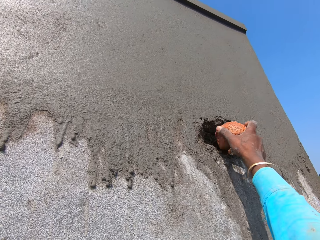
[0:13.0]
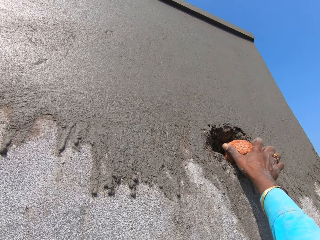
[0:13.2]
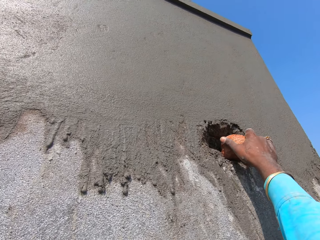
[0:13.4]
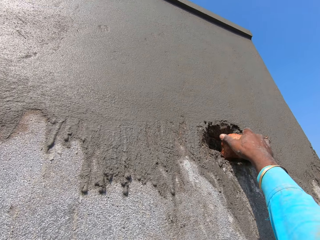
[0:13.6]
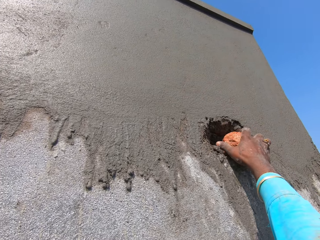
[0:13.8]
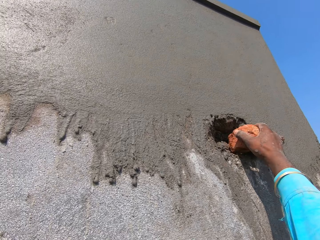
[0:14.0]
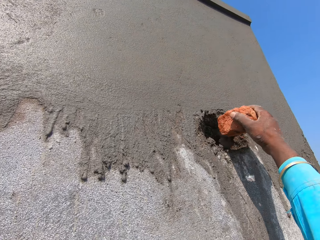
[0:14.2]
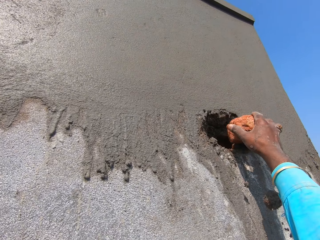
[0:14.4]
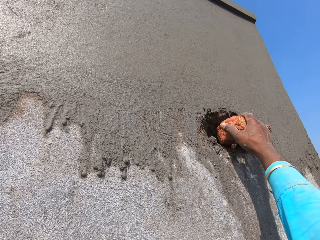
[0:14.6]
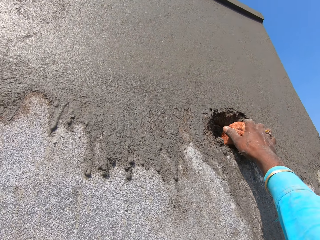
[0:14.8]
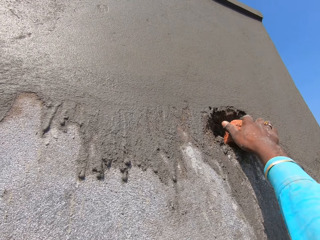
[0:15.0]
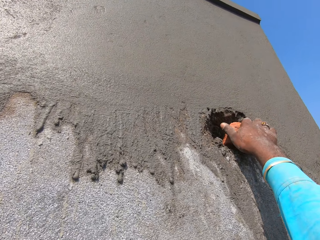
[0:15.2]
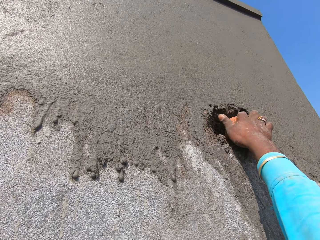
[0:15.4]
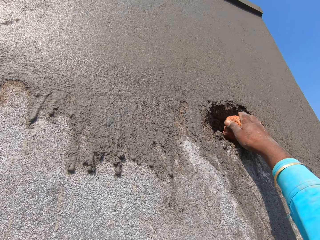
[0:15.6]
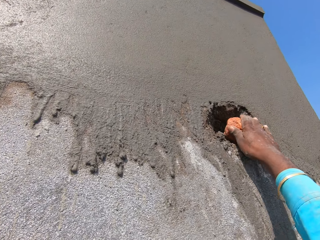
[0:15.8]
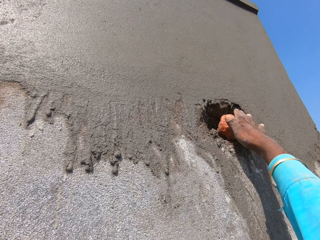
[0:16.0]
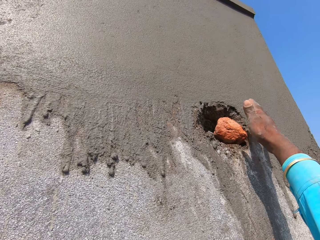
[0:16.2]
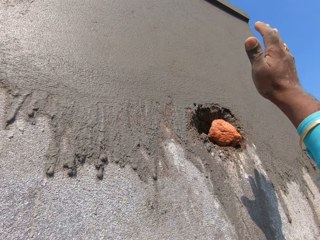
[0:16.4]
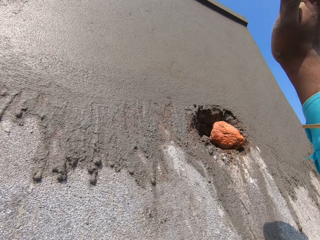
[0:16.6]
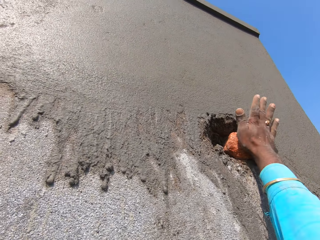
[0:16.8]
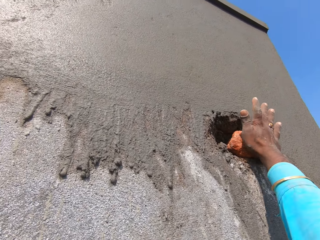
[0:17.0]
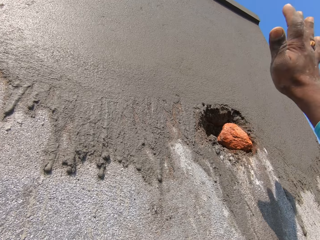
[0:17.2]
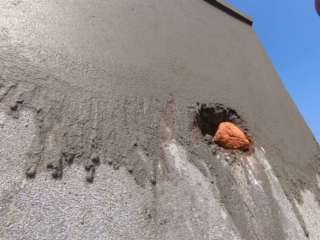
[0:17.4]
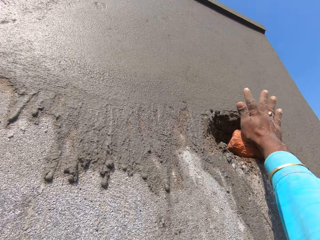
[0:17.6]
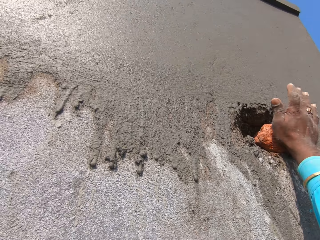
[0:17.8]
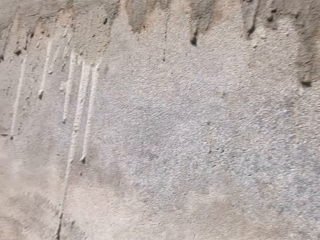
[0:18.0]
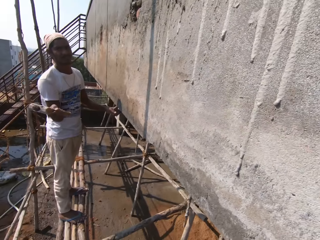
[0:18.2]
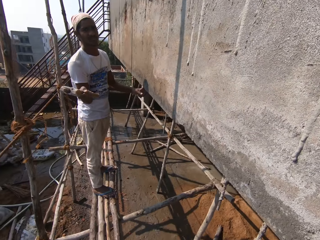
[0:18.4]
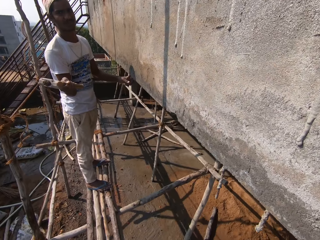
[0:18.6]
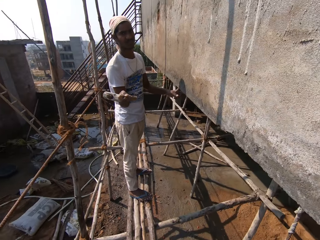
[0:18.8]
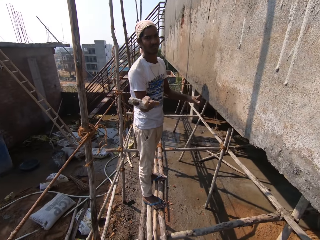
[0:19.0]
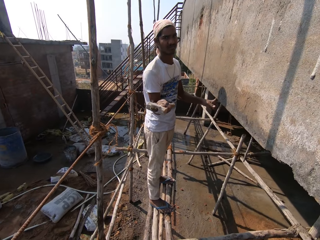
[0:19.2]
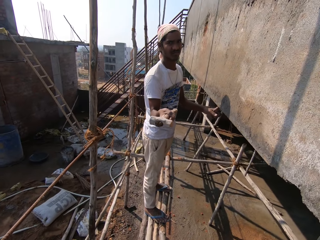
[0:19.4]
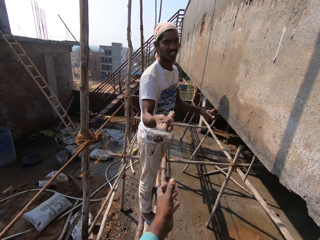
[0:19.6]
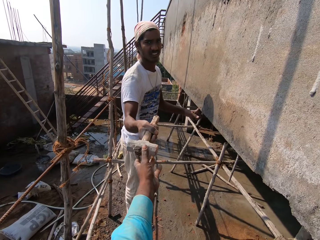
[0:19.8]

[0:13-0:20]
The camera wearer puts the stone in a hole on the wall with his right hand. He hits the stone in the hole on the wall with his right hand.

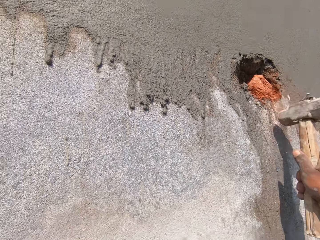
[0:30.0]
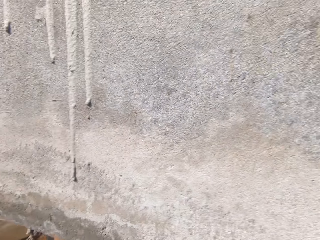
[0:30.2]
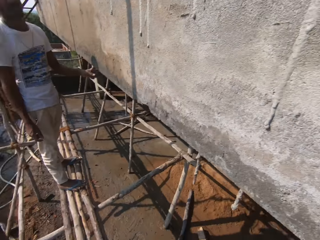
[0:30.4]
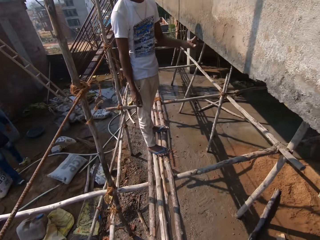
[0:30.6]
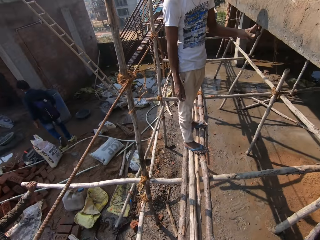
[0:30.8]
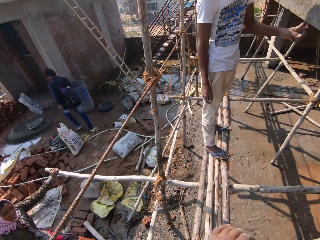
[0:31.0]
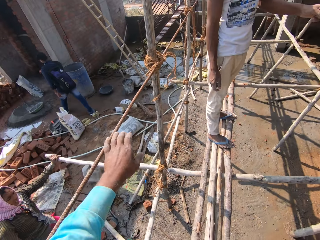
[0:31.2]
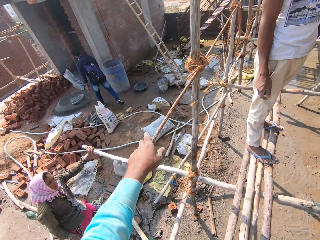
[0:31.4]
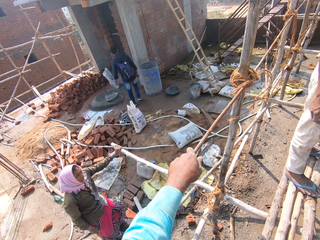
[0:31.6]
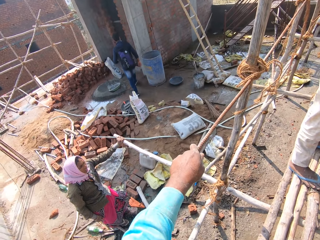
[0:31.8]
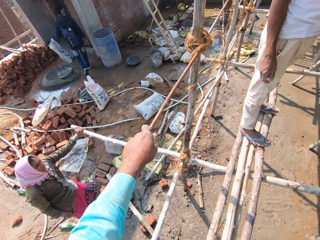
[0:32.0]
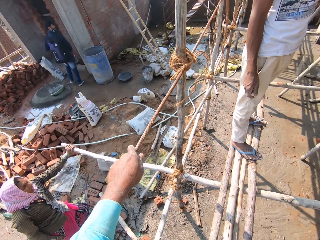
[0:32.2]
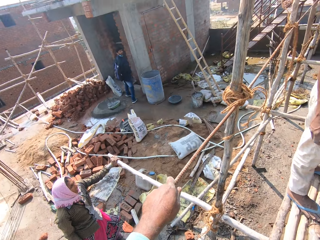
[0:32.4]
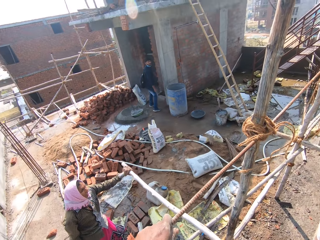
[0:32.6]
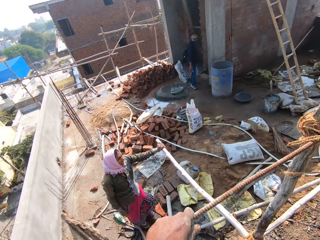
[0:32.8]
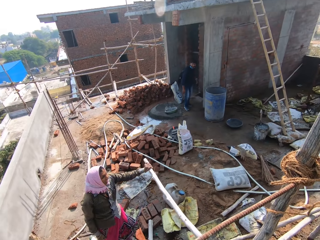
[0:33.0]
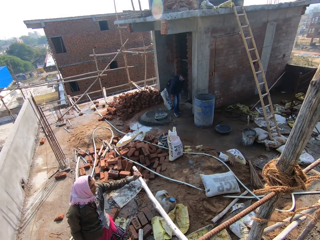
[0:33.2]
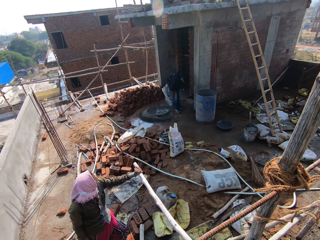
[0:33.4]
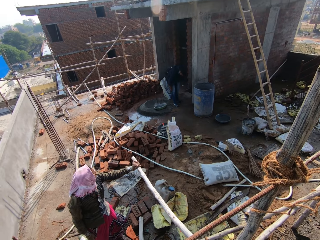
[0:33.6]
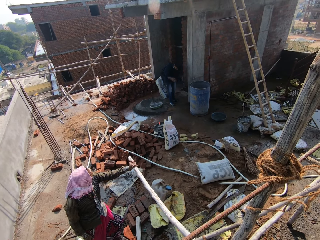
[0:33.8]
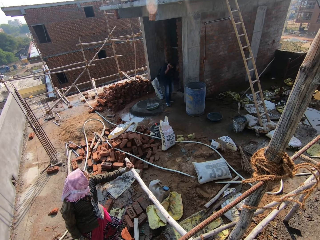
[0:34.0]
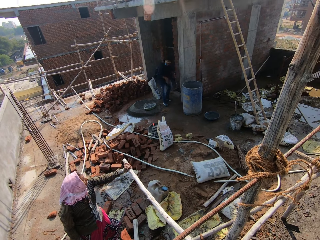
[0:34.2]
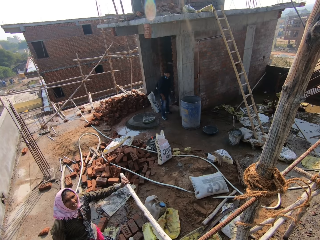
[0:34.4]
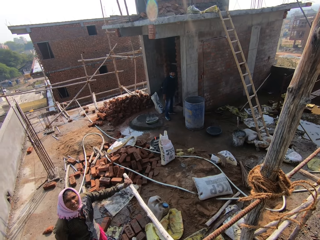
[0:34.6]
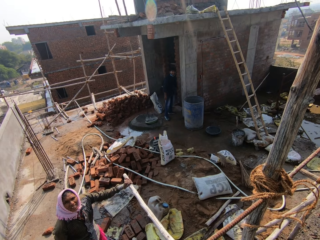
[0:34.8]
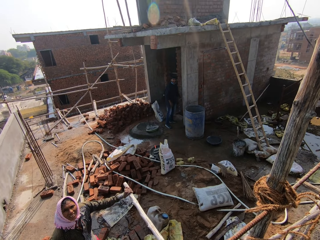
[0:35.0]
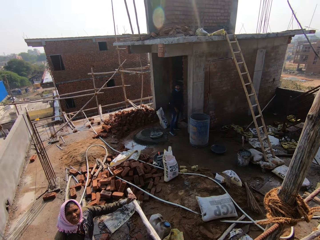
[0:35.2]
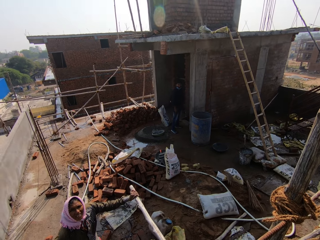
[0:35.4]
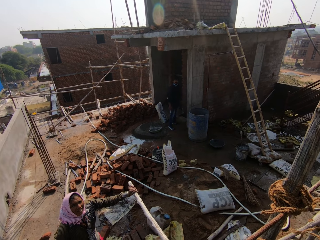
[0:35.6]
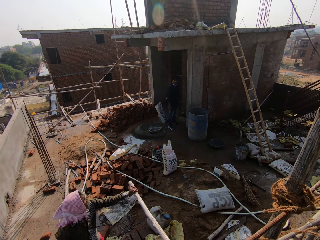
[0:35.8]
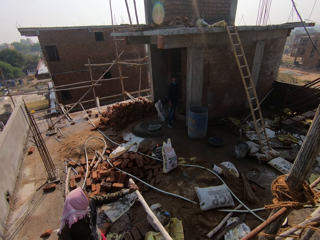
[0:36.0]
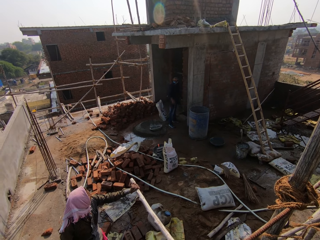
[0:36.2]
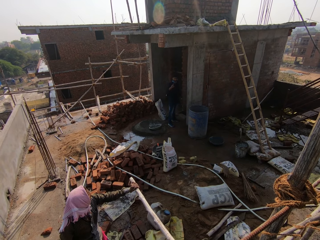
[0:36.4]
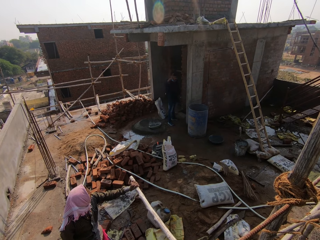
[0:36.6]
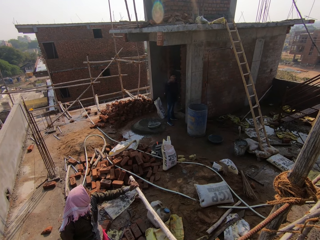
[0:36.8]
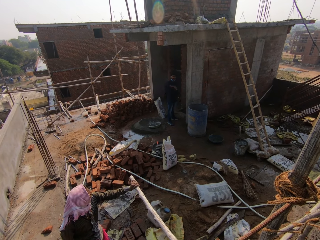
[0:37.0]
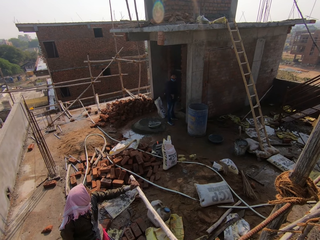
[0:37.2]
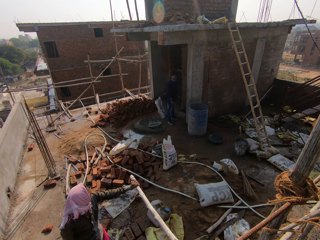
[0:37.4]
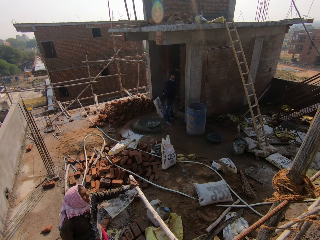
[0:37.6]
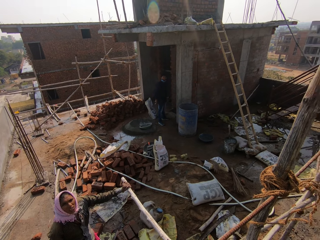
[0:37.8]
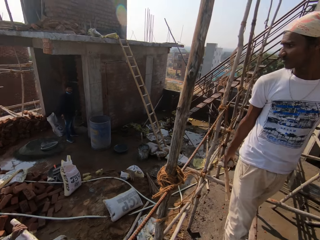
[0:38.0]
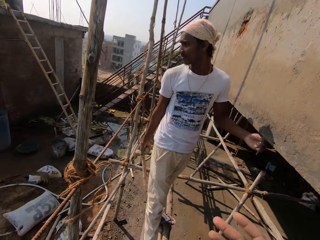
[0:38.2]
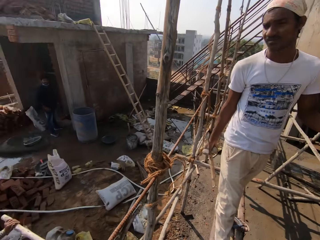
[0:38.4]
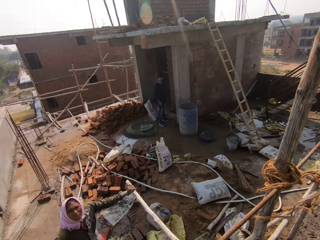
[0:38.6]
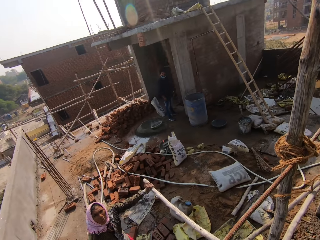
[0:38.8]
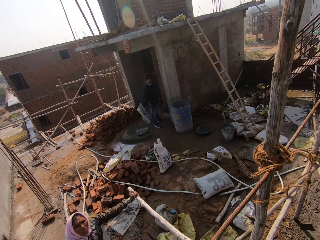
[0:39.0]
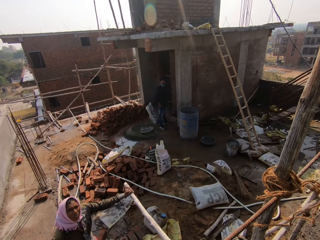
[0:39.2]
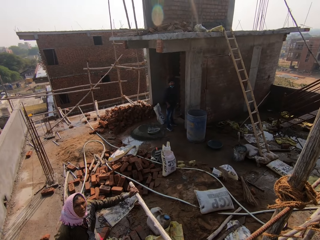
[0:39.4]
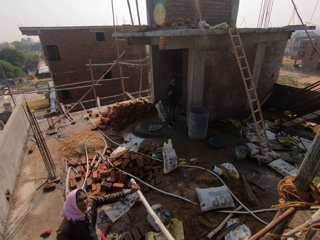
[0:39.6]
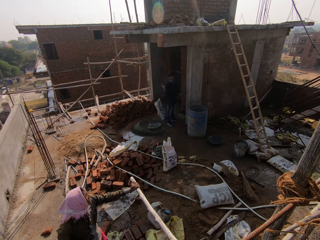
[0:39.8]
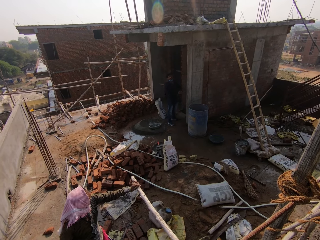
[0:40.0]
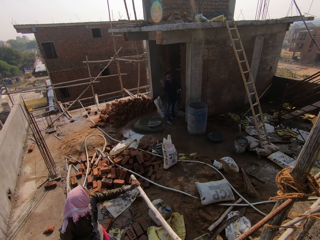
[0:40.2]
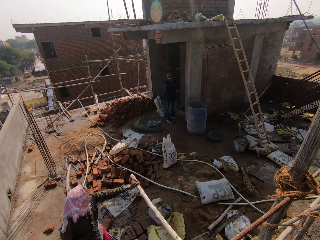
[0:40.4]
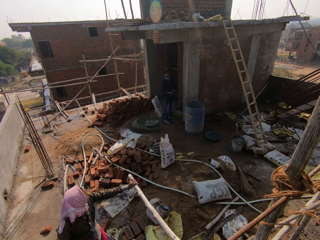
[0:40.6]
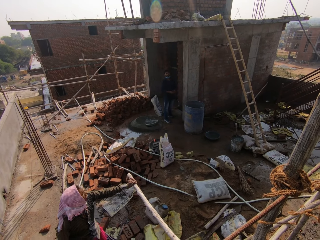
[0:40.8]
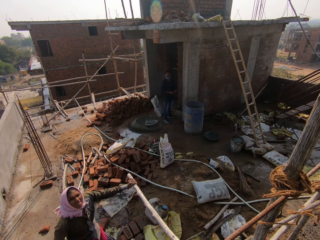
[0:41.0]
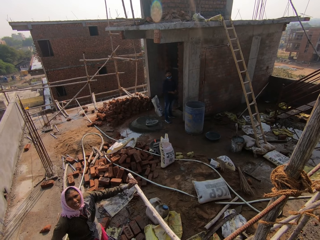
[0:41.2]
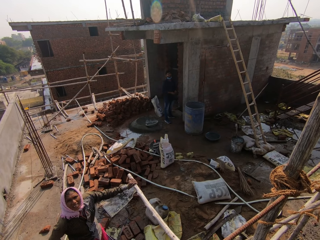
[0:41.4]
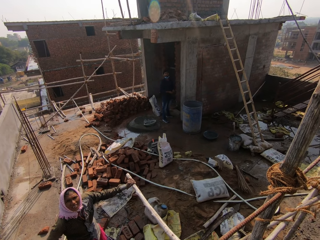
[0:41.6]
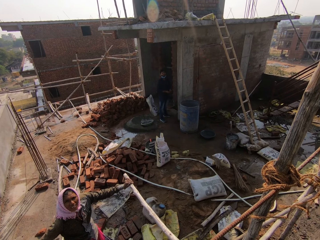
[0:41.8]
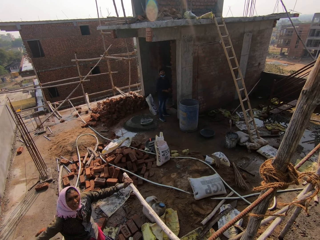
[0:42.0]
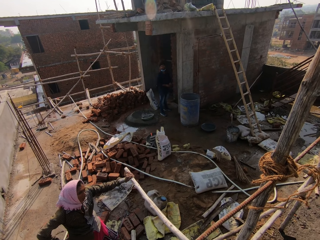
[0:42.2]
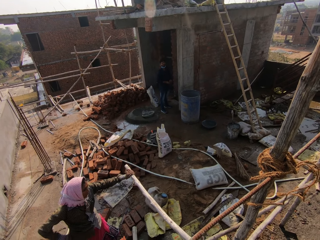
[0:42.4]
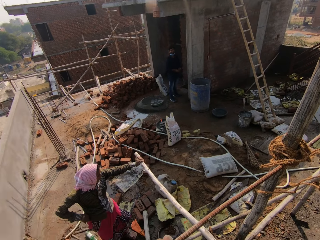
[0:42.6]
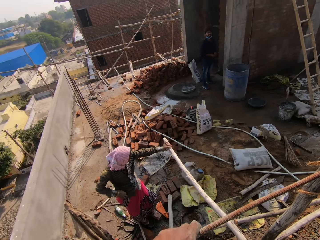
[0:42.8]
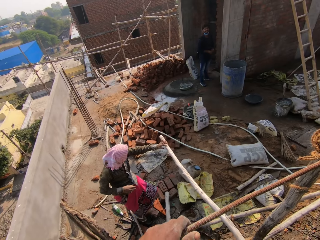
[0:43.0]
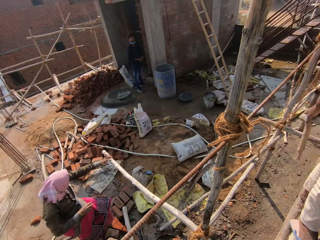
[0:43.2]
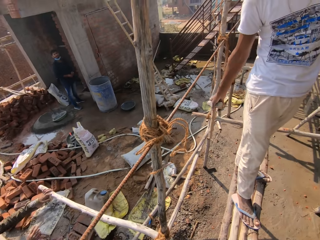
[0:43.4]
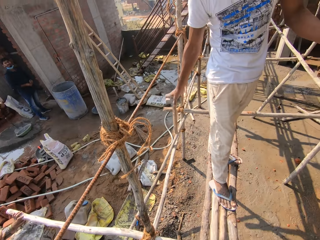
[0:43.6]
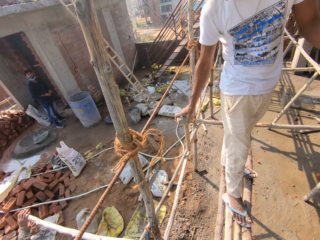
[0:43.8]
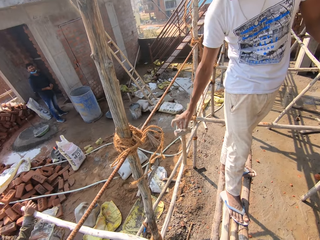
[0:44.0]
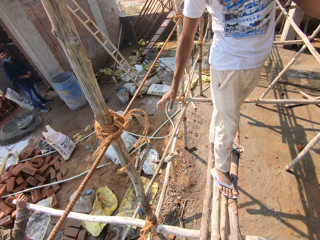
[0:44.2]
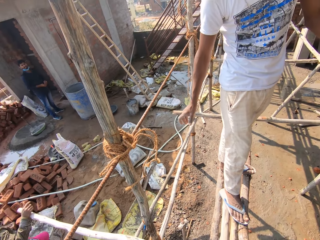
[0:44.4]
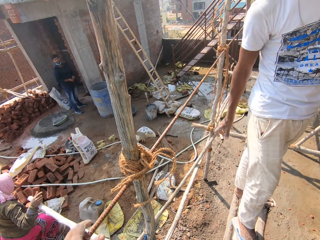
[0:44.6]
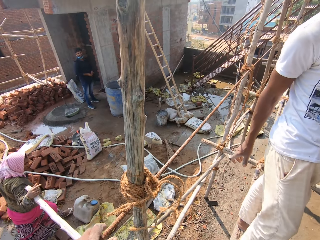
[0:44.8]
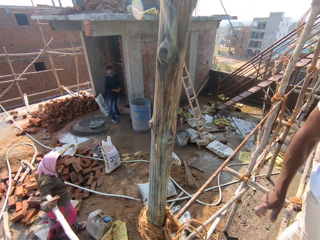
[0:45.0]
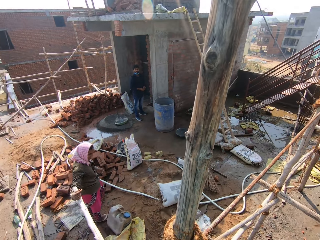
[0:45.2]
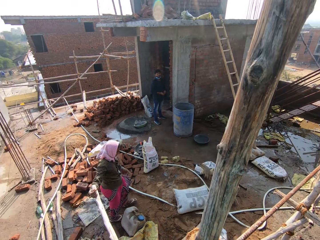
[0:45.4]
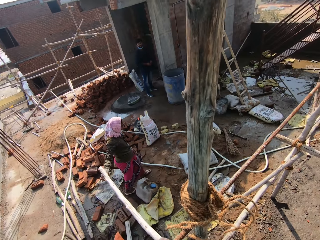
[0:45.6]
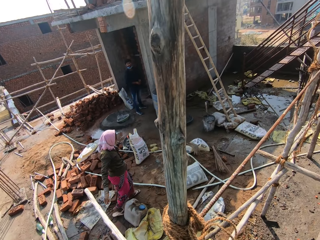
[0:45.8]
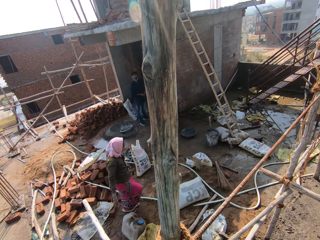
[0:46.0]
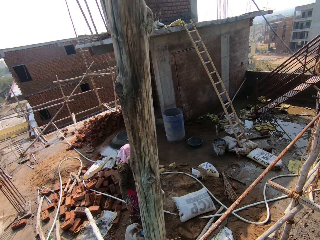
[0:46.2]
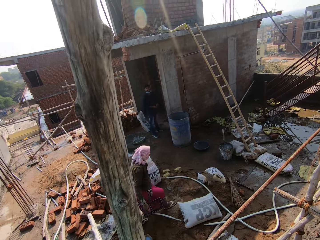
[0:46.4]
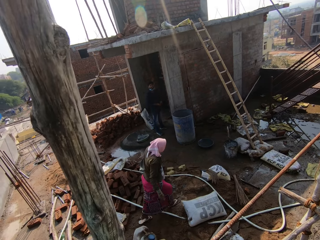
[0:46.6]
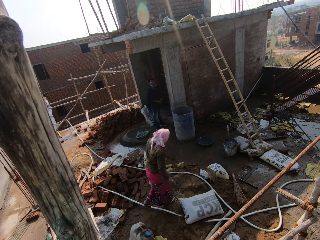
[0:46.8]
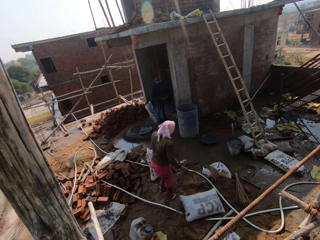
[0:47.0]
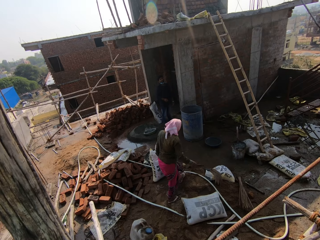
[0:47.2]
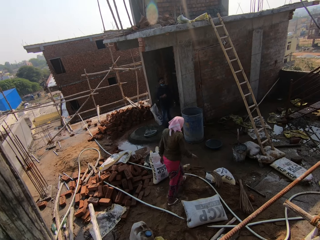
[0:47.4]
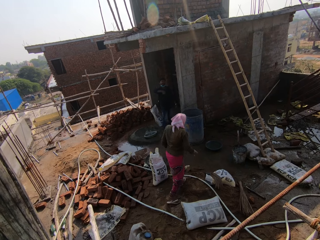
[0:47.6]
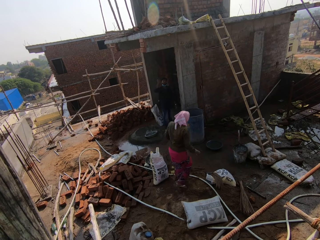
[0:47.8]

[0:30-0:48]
The camera wearer holds the metal rod. He gives a man the hammer with his right hand. He converses with another man. He looks around. He interacts with a person. The first man drops the hammer on the ground with his right hand.
